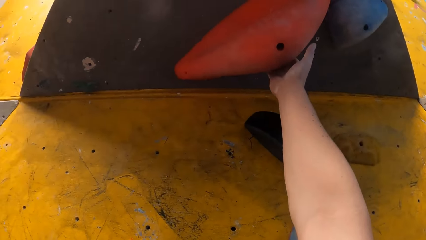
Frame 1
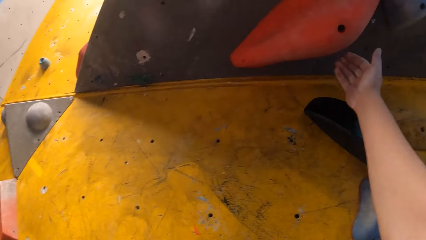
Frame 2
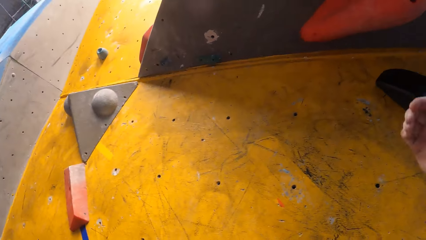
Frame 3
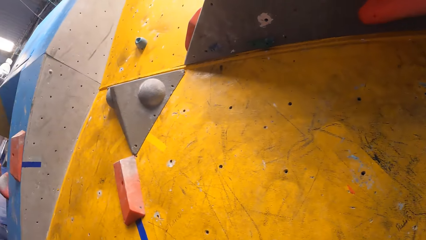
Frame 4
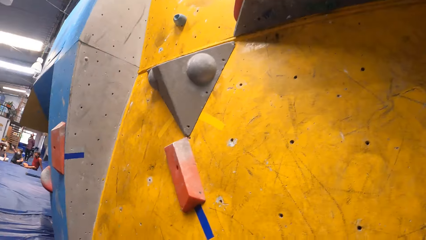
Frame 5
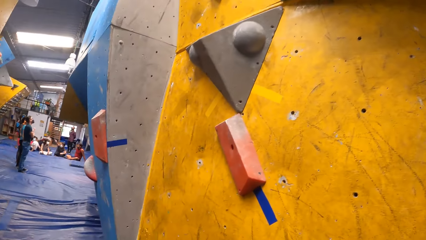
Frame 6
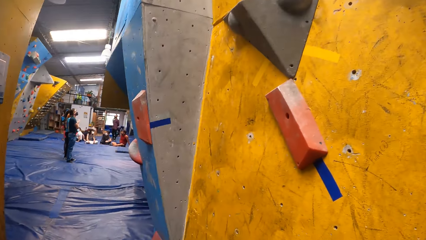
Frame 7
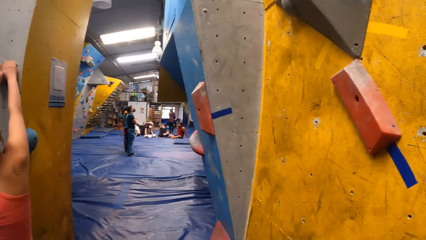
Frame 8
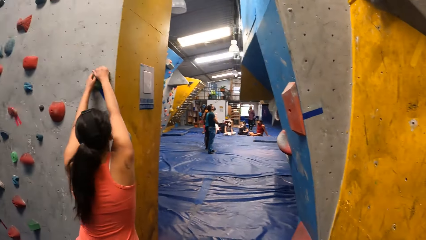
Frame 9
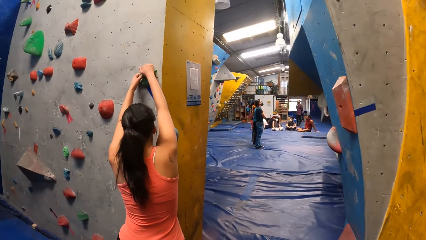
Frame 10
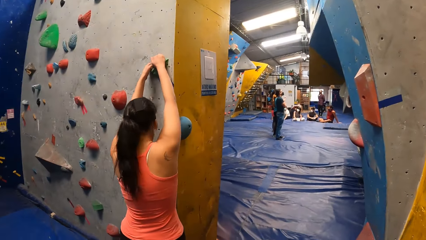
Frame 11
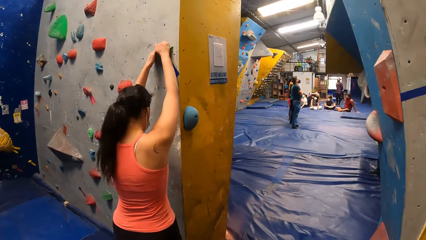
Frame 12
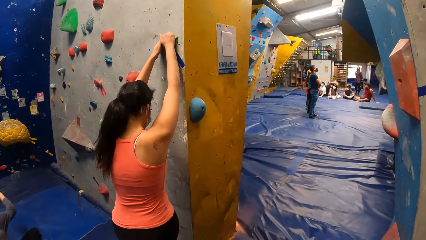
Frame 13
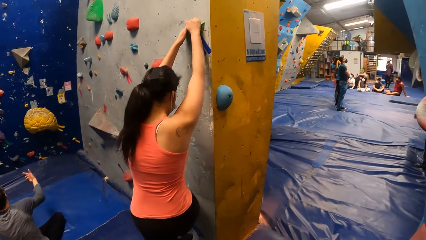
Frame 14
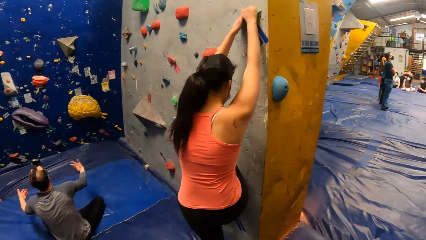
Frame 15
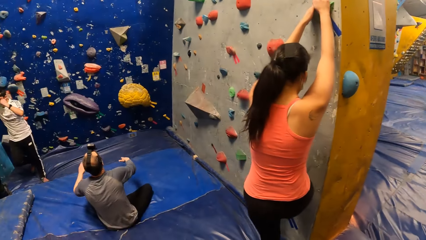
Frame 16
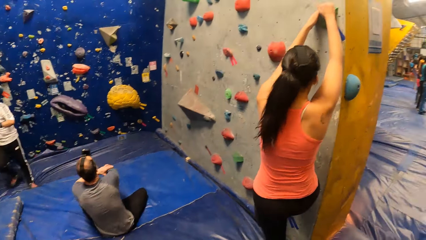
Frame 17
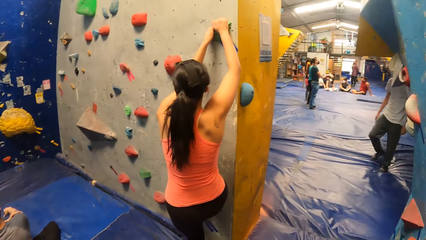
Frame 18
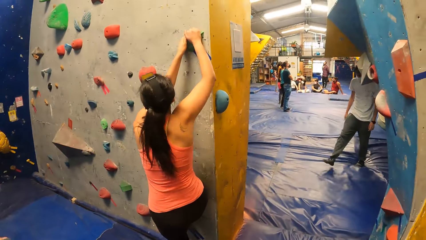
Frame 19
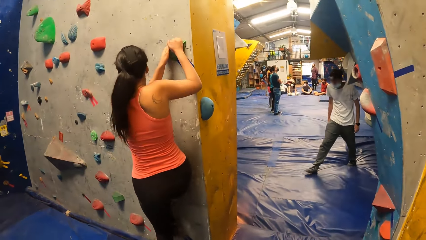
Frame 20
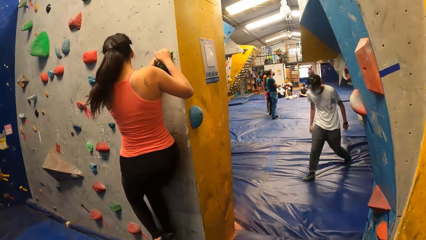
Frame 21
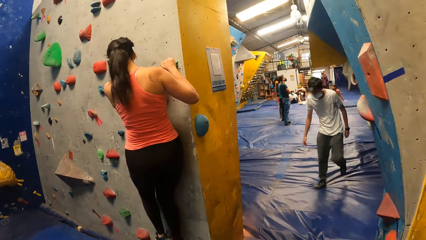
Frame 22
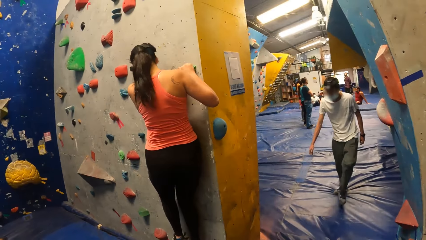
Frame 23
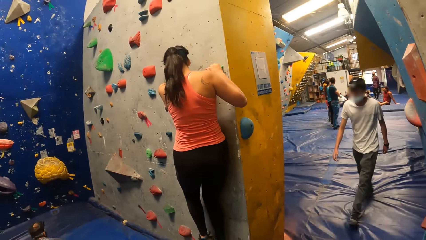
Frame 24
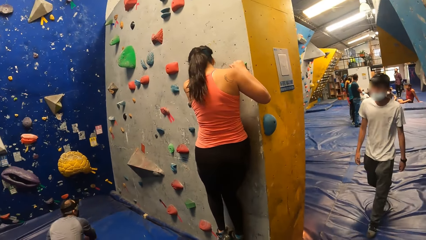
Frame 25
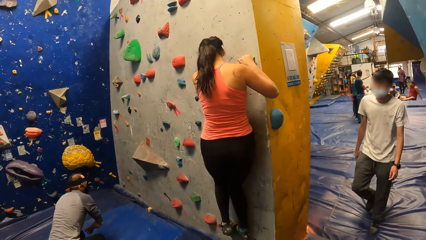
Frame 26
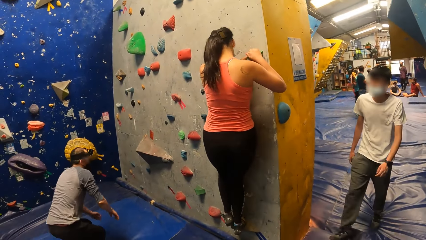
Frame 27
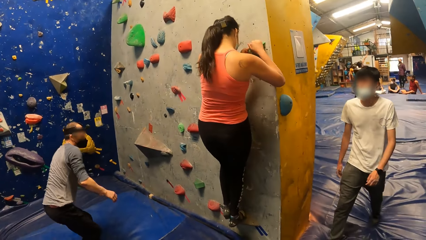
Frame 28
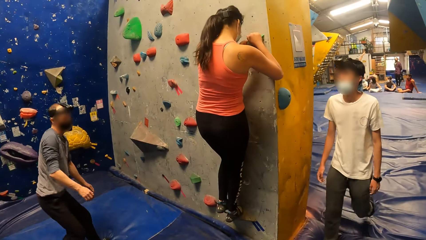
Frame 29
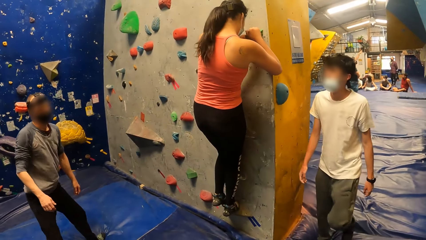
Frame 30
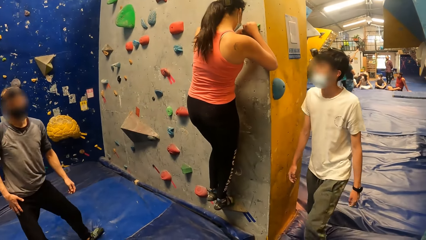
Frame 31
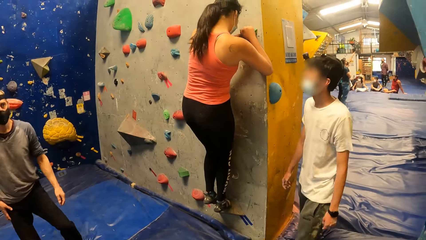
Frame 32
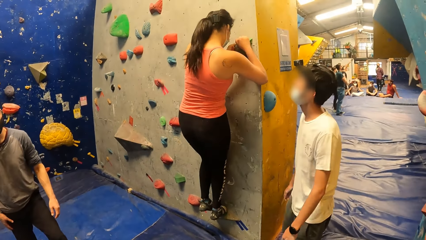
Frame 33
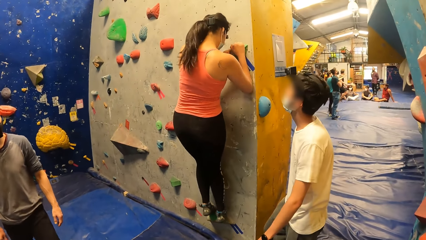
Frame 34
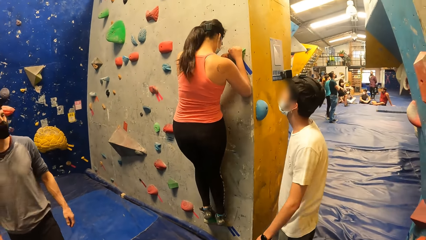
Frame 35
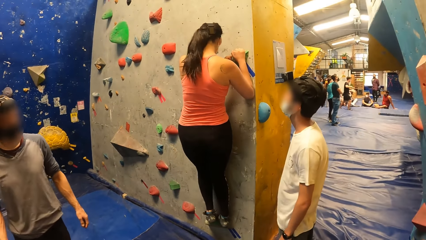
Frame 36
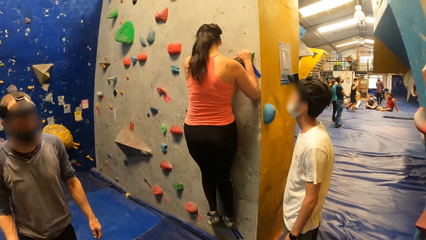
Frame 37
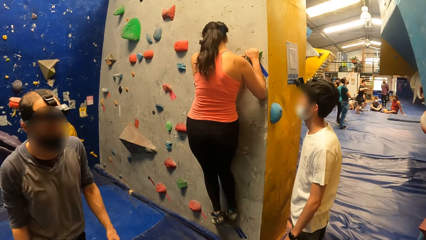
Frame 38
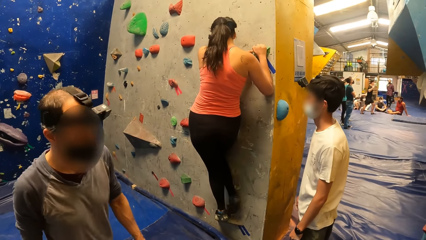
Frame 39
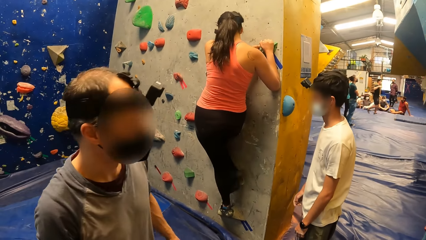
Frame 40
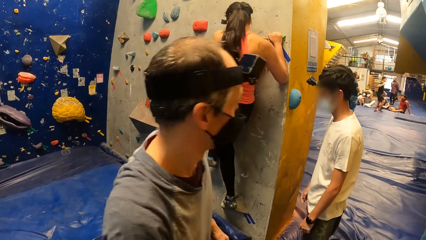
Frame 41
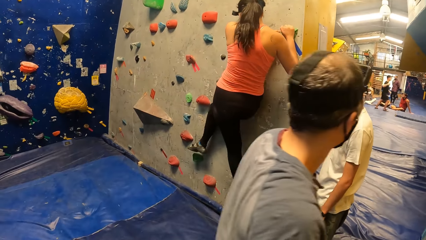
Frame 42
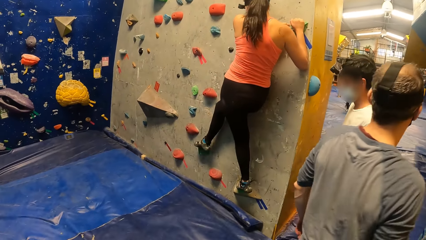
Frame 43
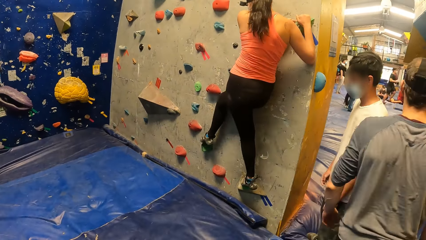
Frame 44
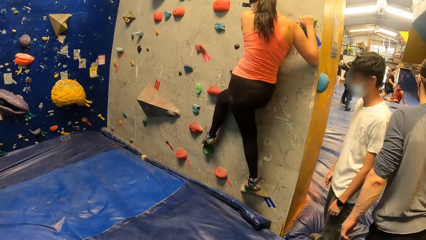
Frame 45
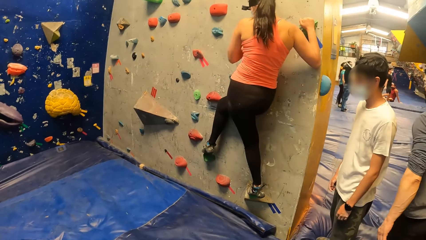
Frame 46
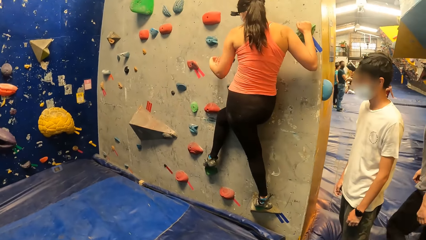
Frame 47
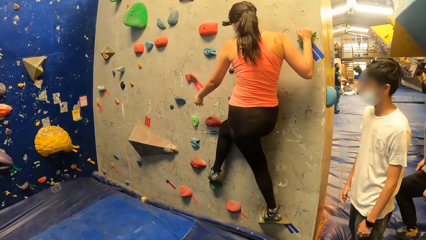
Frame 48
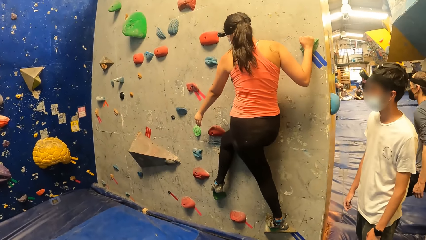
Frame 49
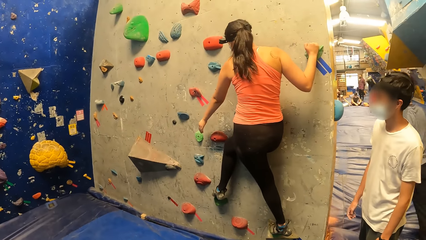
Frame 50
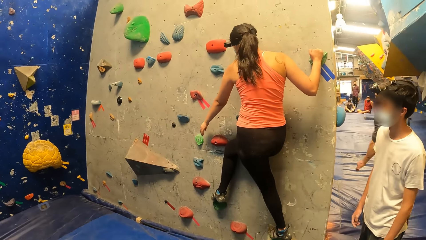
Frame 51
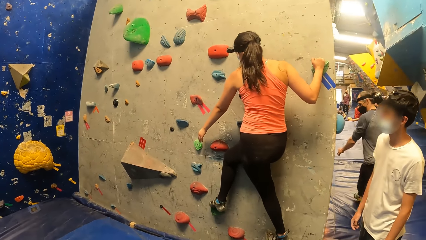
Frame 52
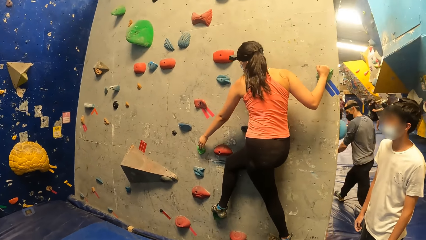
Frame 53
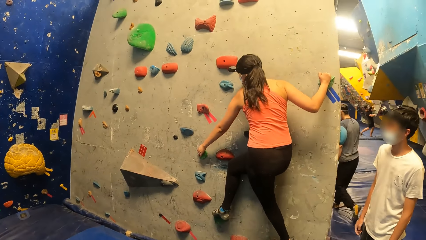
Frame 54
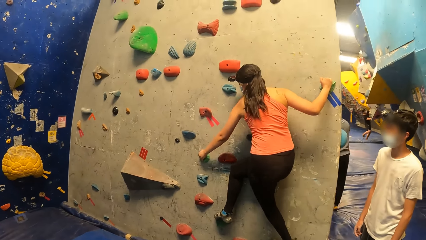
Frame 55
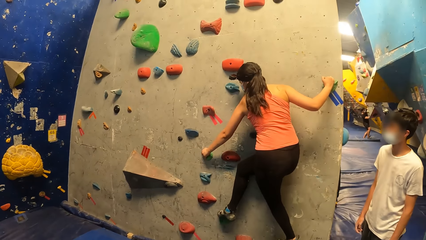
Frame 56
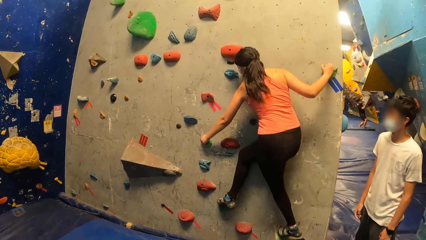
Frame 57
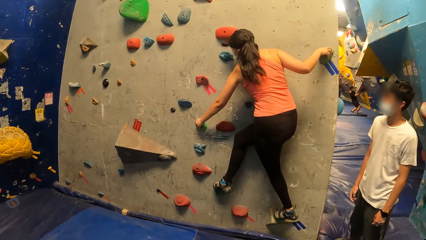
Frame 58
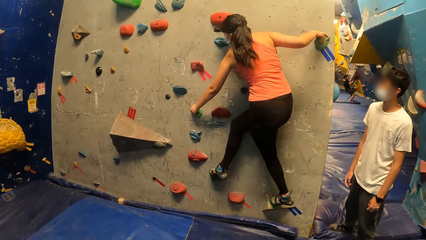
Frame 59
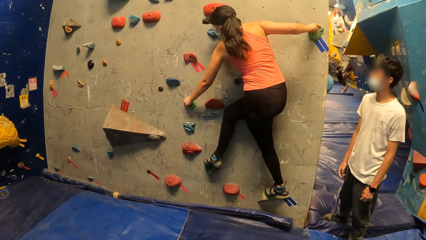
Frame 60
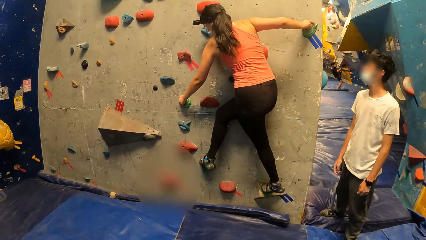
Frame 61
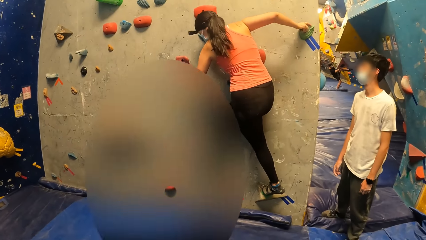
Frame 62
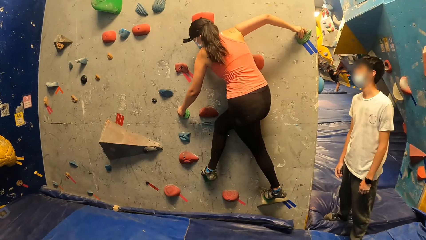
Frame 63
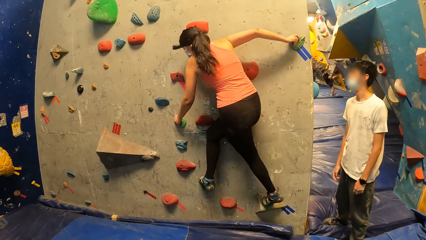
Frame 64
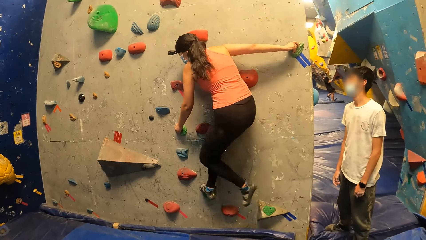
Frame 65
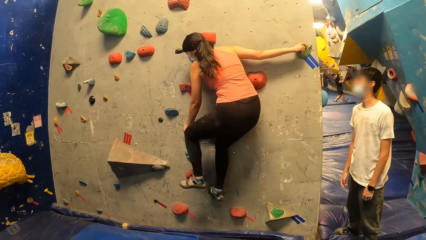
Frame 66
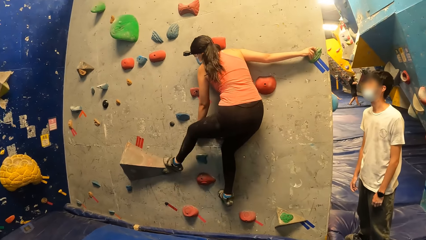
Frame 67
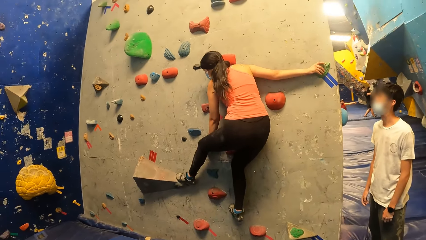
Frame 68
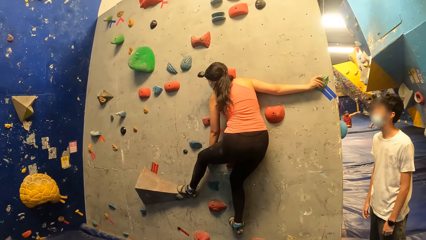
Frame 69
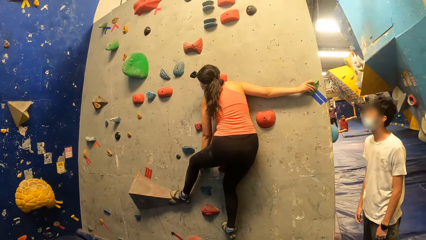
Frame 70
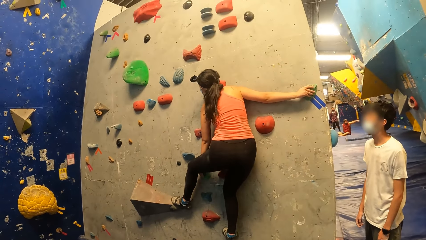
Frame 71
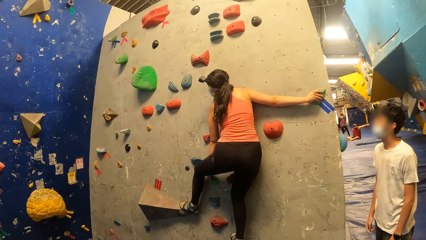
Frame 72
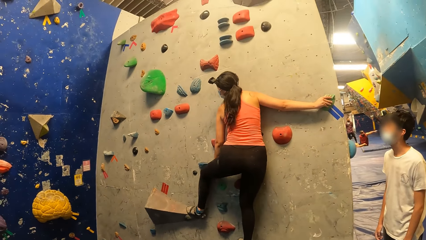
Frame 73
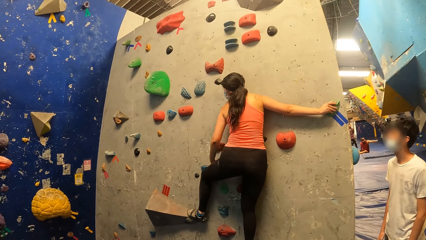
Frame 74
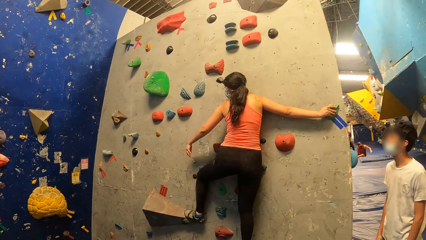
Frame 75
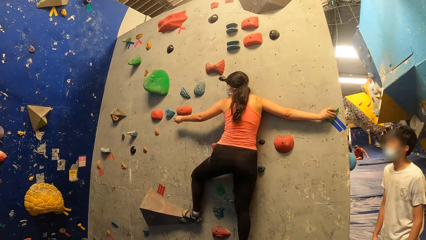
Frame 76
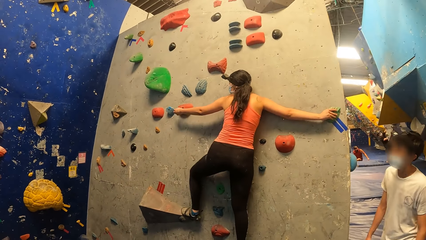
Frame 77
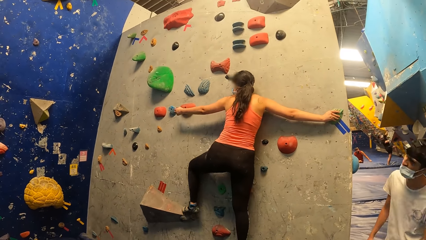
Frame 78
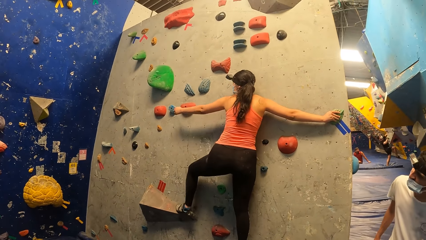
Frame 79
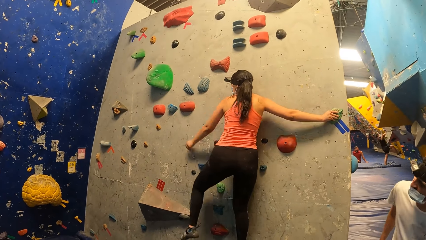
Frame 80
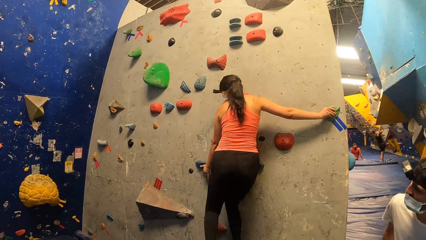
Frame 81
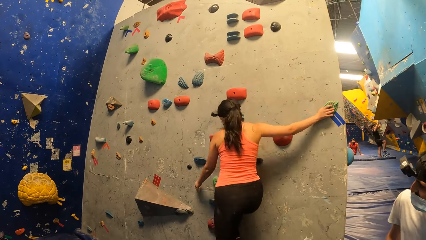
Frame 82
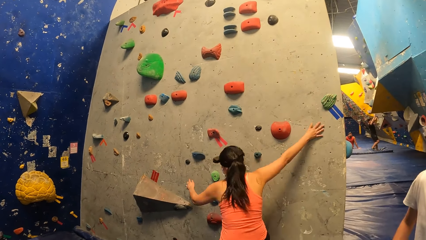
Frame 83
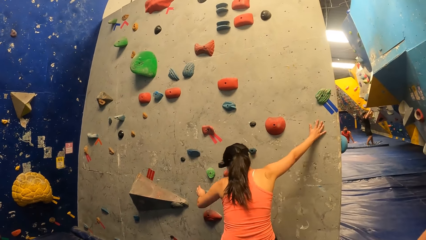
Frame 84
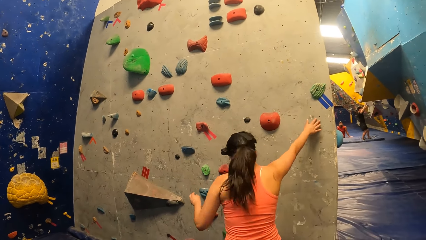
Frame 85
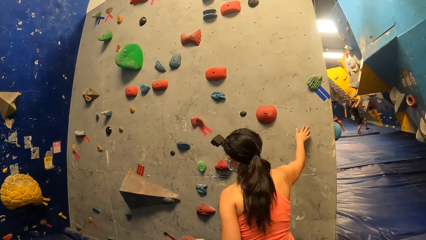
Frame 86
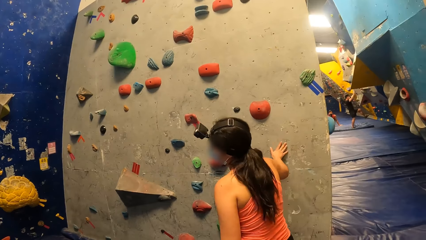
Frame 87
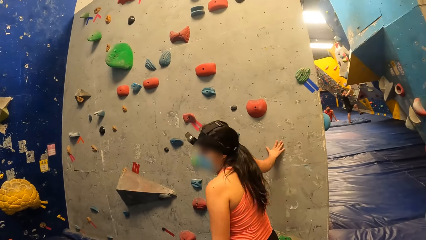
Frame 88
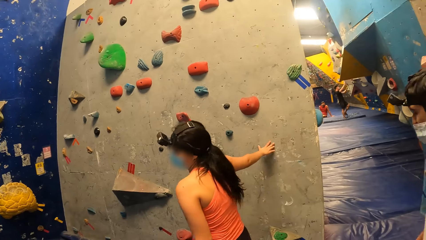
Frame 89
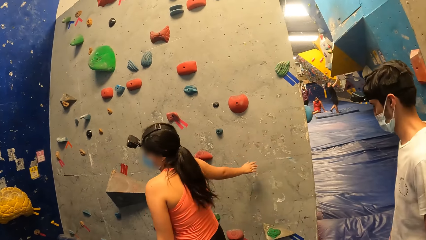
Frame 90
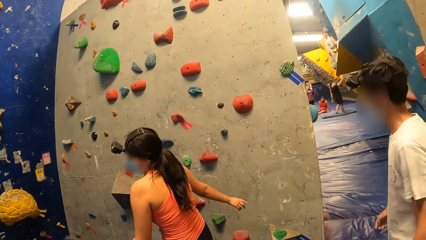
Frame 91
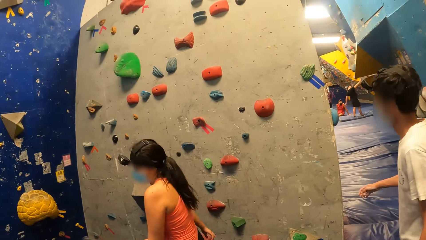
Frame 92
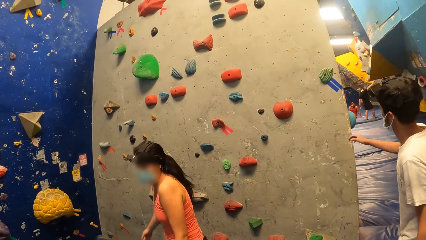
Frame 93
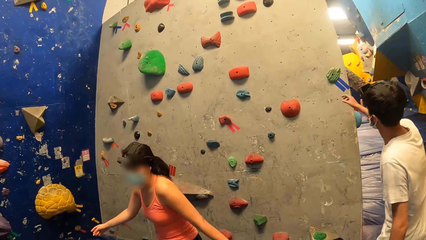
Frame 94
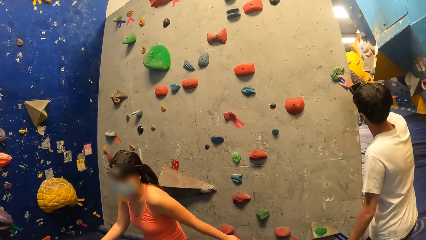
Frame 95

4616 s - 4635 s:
The camera wearer touches the climbing wall. They look around the room. A lady climbs the climbing wall. The lady jumps down from the wall.
